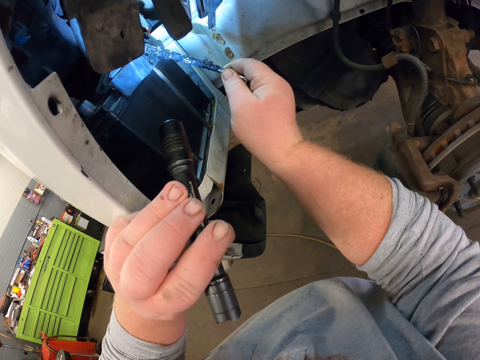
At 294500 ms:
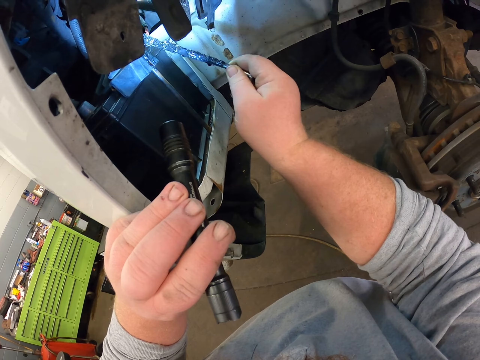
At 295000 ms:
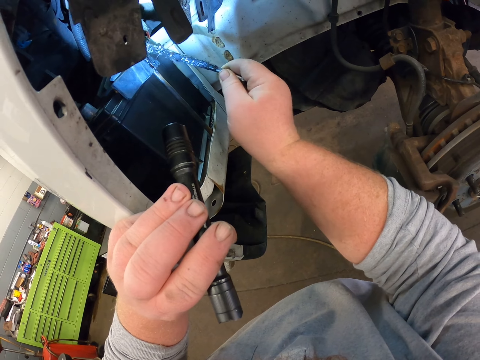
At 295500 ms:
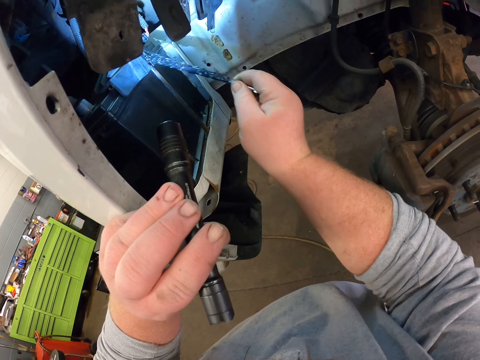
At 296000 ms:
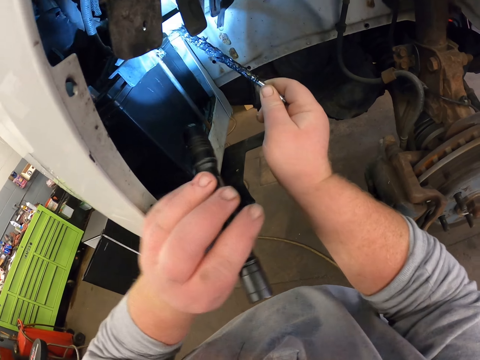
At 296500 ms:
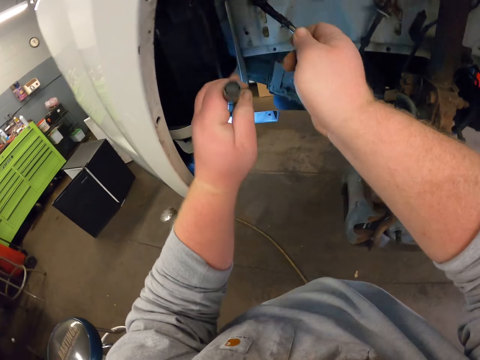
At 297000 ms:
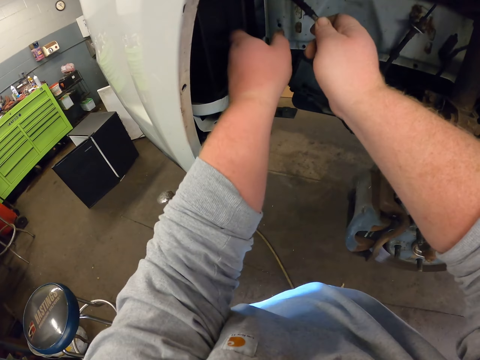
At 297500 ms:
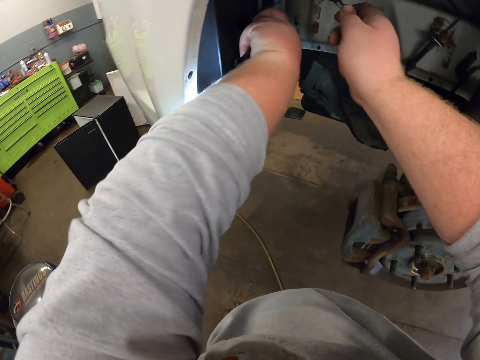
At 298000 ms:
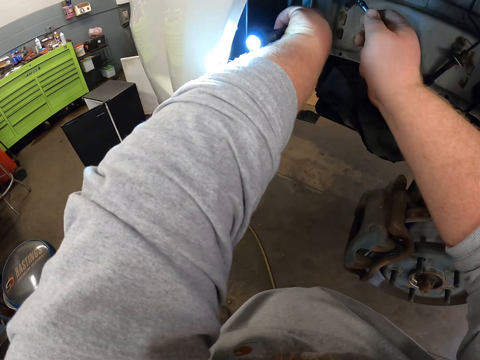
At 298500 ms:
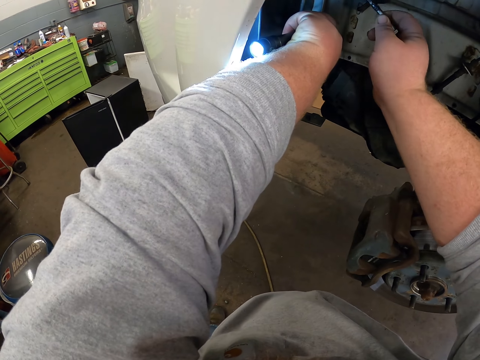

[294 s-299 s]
The camera wearer holds the lower part of the car with the left hand.

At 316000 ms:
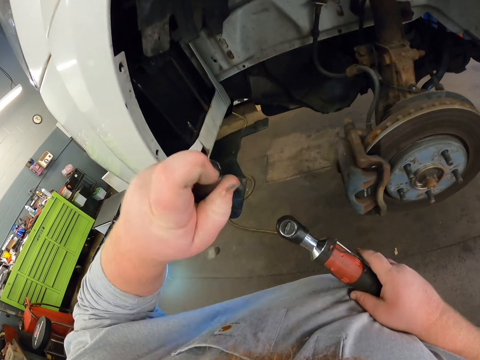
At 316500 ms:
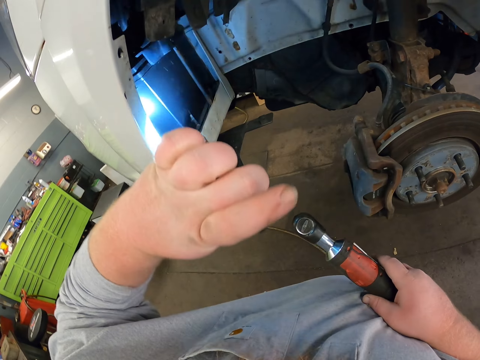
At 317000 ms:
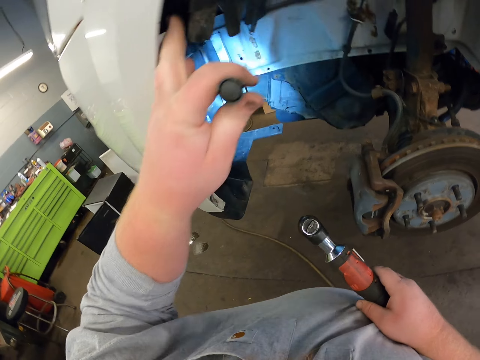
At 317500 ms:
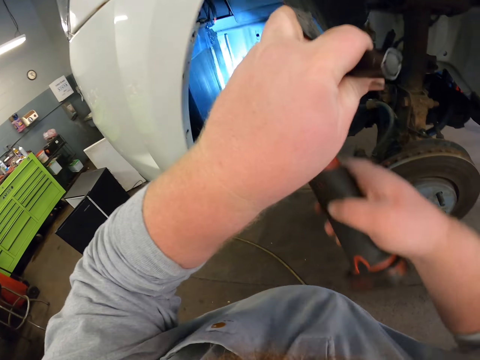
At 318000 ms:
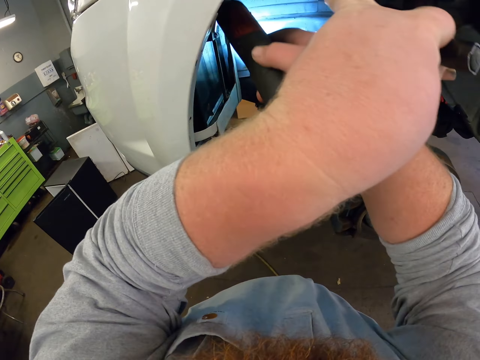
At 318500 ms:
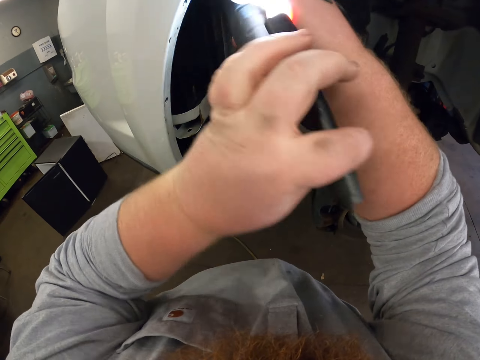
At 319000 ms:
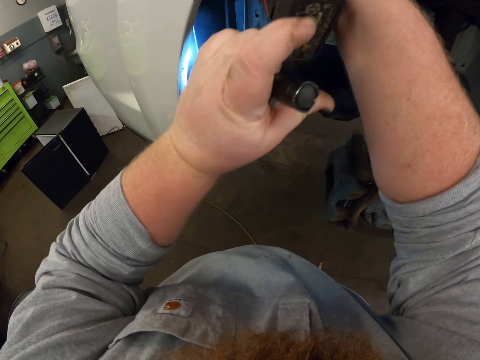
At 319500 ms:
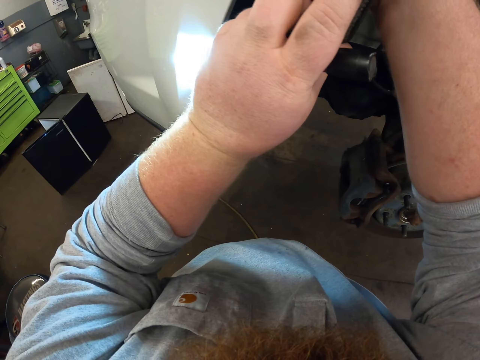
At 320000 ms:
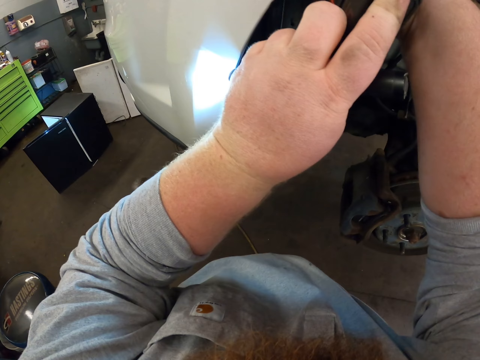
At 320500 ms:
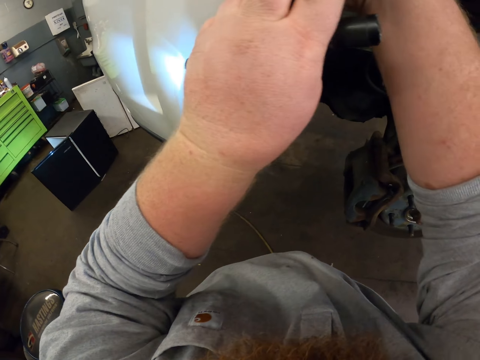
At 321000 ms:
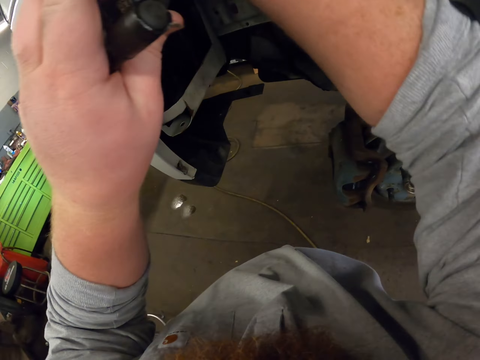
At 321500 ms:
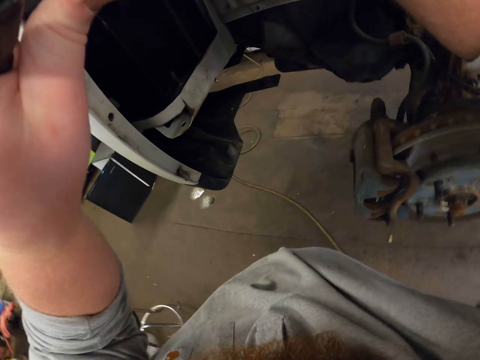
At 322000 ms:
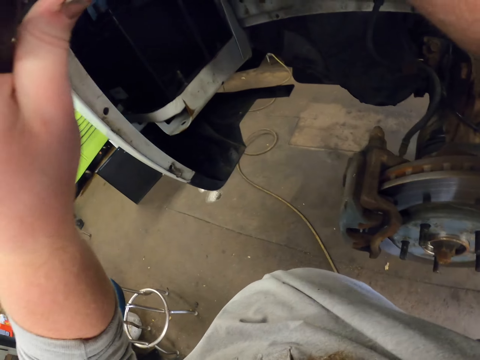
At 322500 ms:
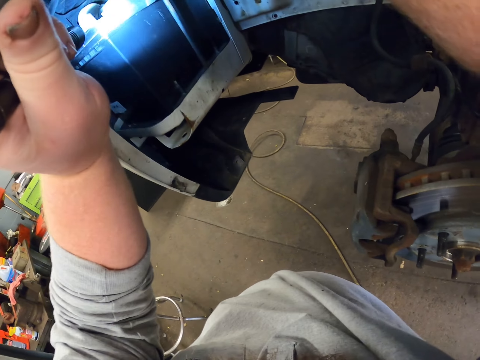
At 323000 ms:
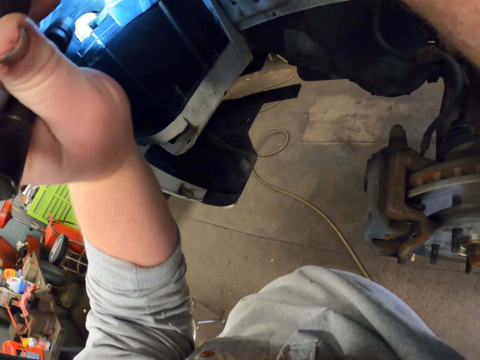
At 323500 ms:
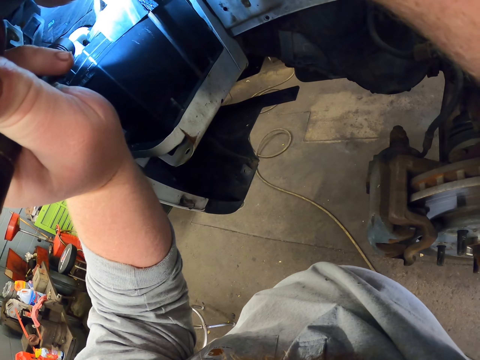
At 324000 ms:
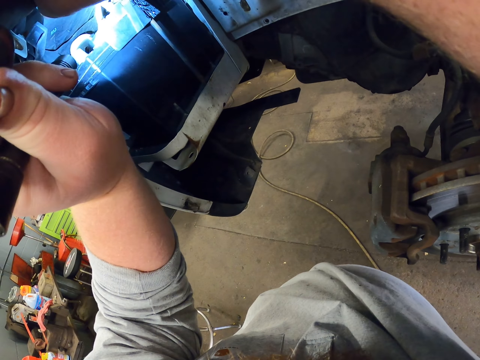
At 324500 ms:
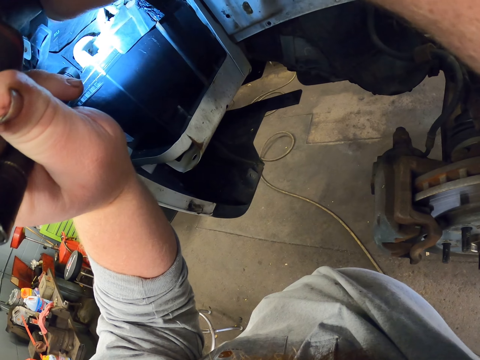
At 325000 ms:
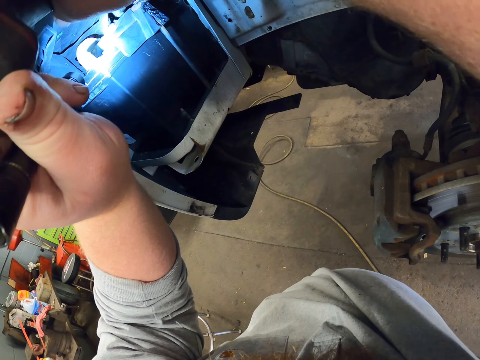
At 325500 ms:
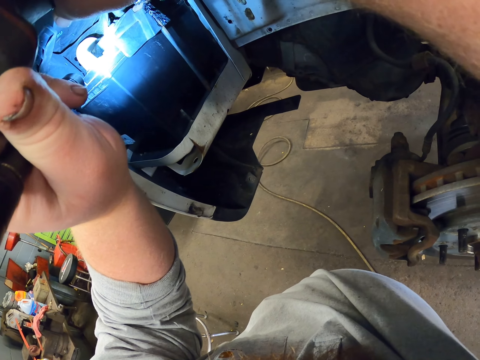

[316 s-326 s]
The camera wearer turns the flashlight on. He reflects light from the flashlight on the battery. He pushes the part away from his way. He places the torque wrench on the battery. He unscrews the bolt with the torque wrench. He reflects light from the flashlight on the battery.

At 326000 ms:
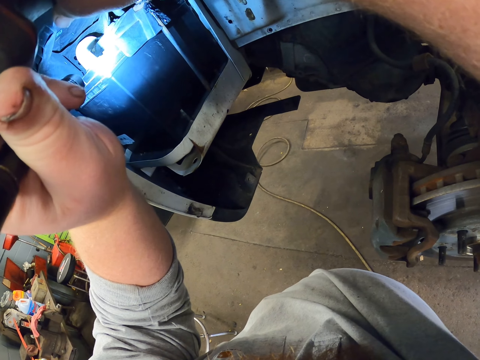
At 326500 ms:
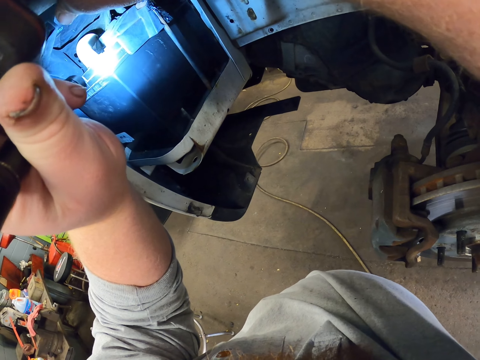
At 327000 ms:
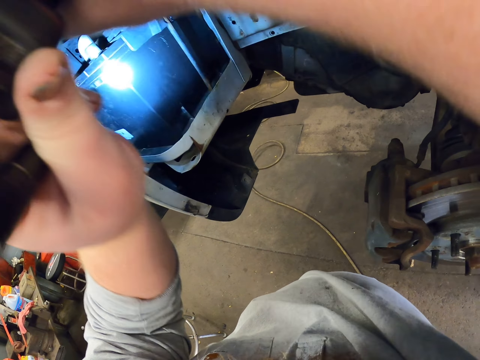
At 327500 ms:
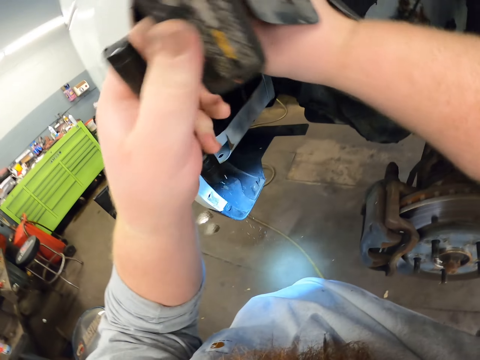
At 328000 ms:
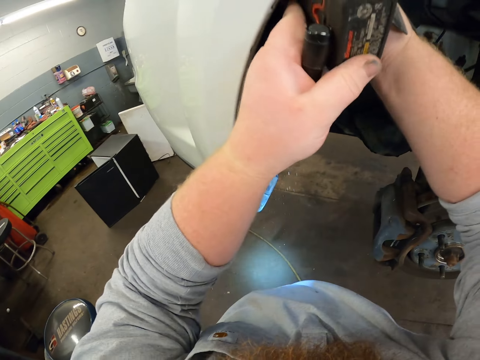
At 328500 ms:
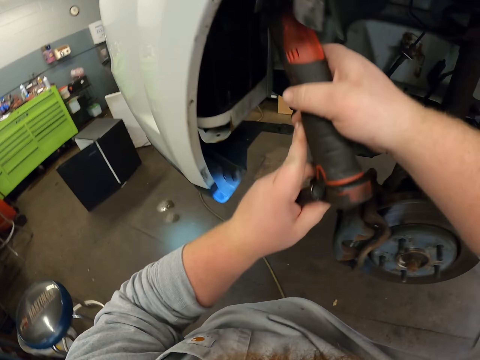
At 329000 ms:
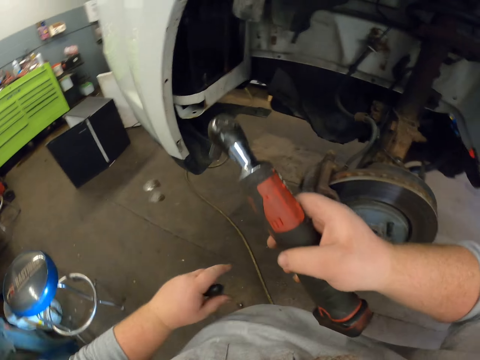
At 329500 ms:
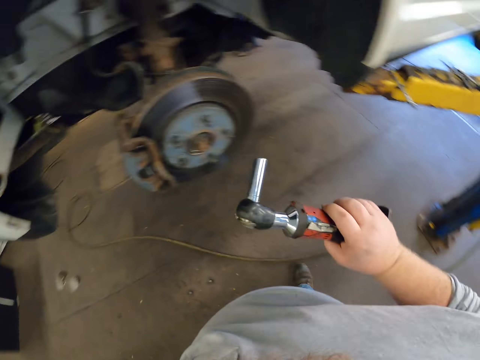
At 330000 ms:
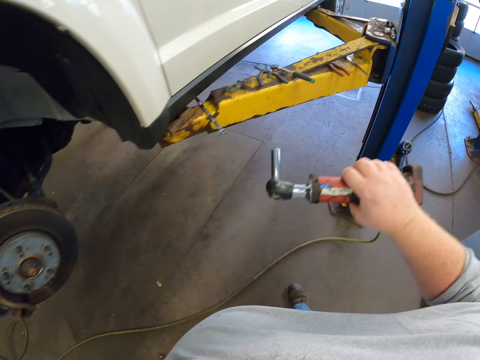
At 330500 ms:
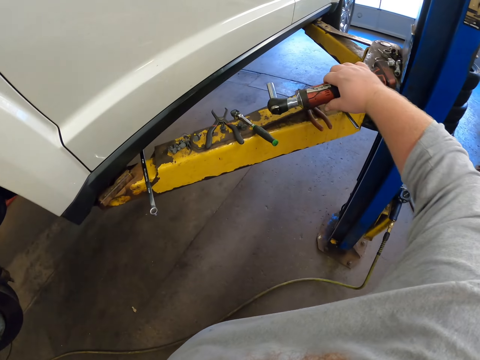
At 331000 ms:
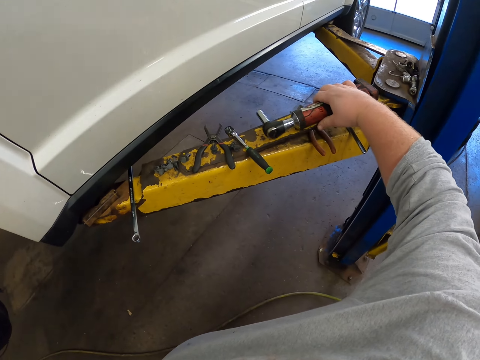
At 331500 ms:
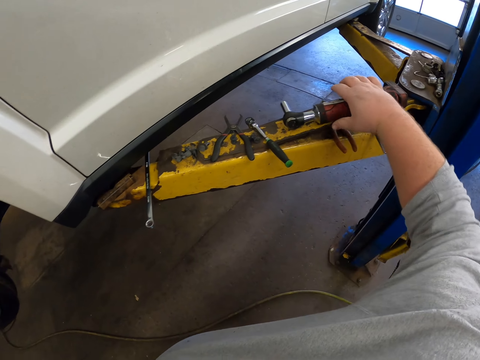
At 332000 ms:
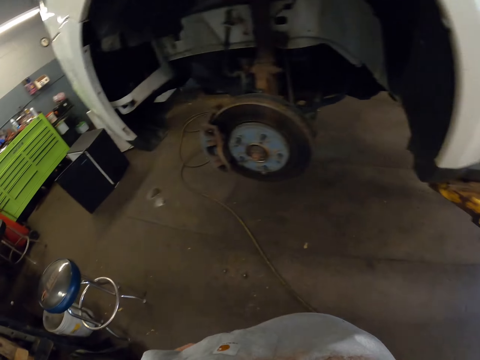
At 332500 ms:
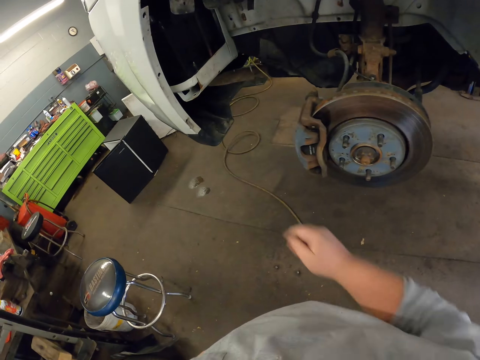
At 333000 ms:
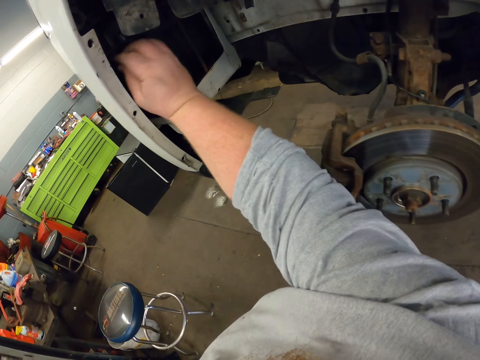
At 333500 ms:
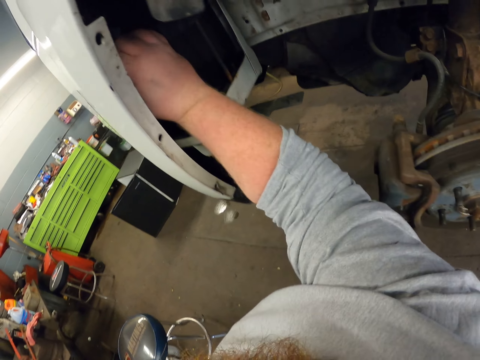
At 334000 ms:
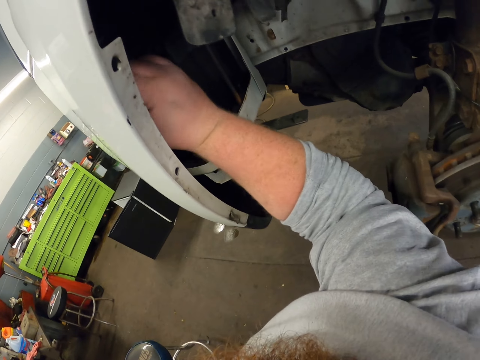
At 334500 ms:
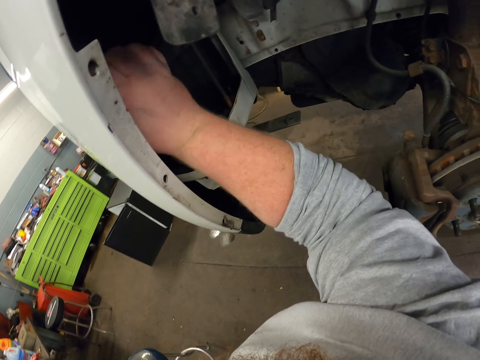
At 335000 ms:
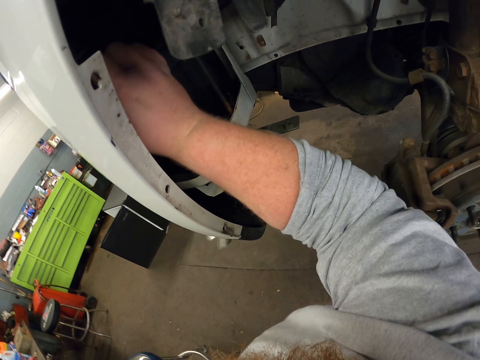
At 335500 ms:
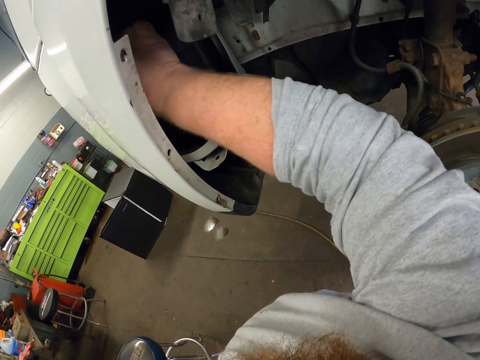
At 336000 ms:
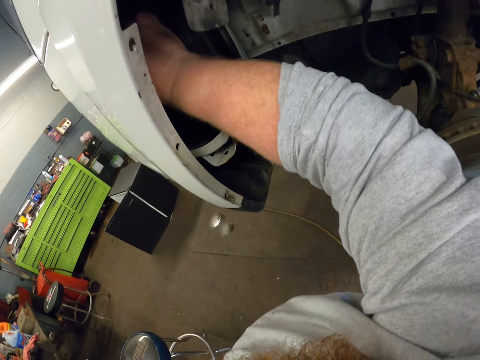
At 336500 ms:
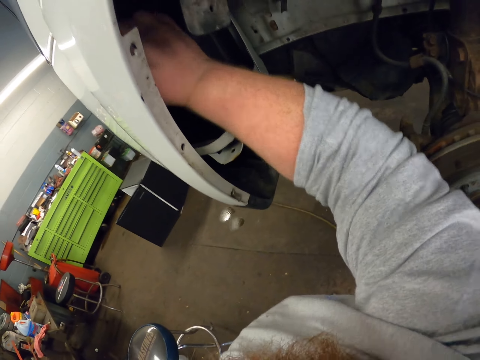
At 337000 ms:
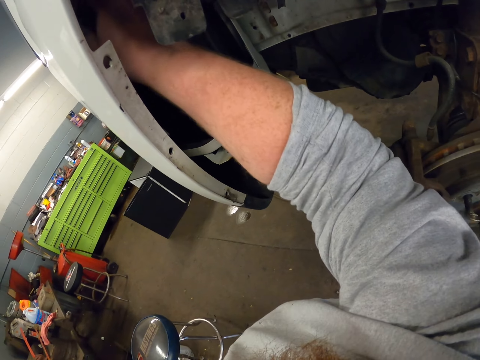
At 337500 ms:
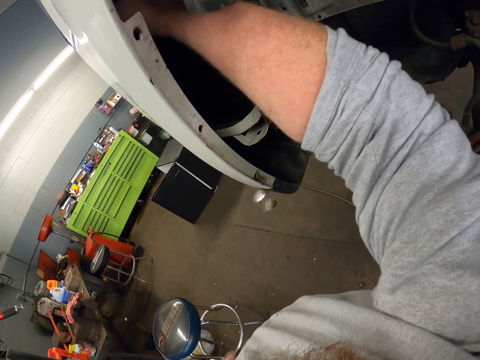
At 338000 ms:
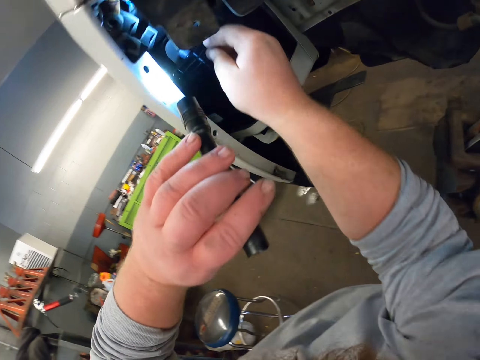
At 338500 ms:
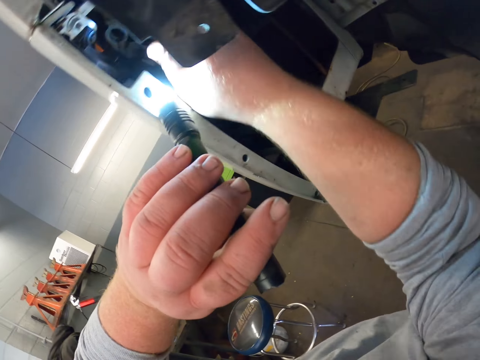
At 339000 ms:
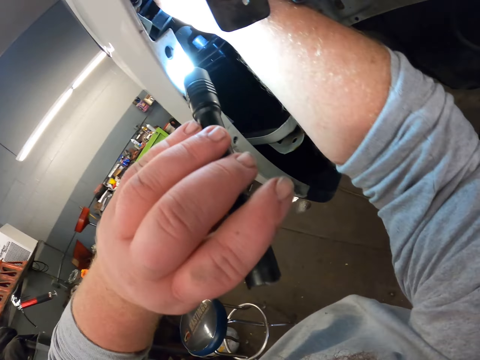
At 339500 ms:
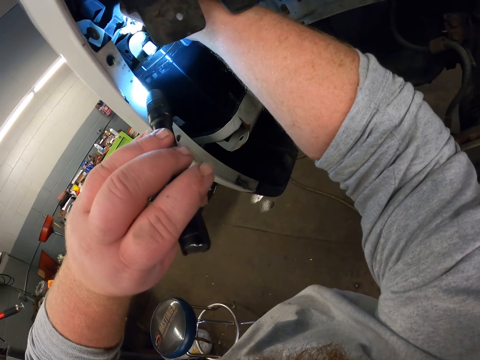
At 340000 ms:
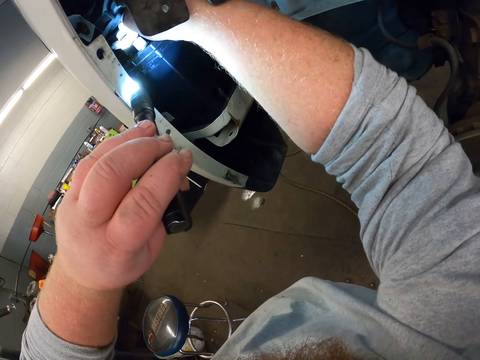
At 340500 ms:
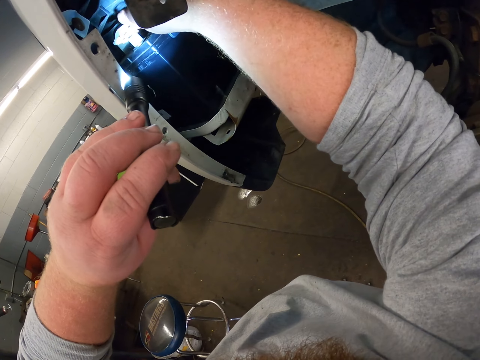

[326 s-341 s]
The camera wearer unscrews the bolt with the torque wrench. They move towards the lifting platform. They place the torque wrench on the lifting platform. They put a hand inside the car. They adjust the position of the battery. They reflect light from the flashlight on the battery. They move the wire to the battery.
